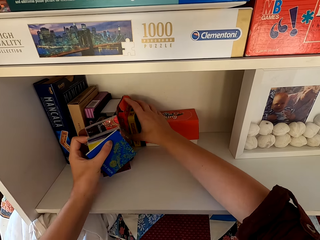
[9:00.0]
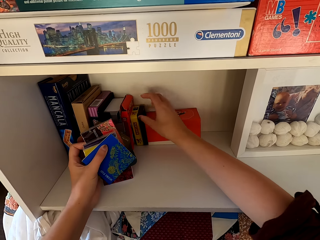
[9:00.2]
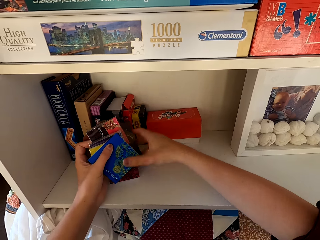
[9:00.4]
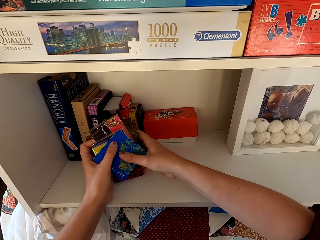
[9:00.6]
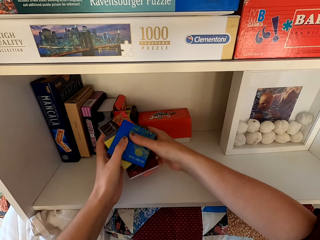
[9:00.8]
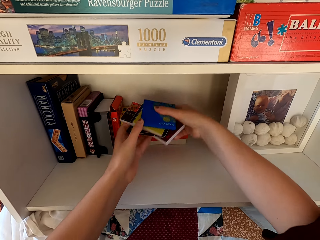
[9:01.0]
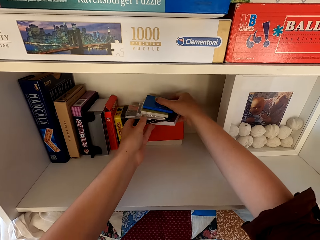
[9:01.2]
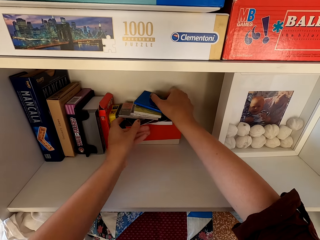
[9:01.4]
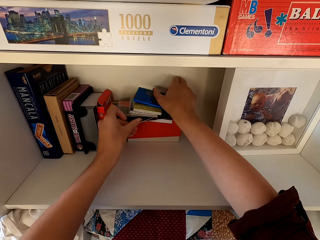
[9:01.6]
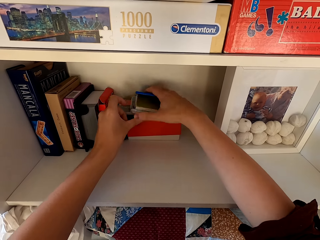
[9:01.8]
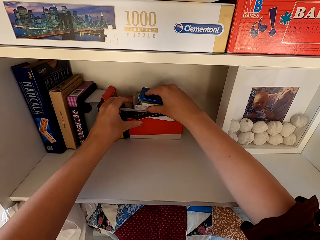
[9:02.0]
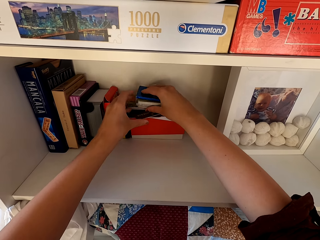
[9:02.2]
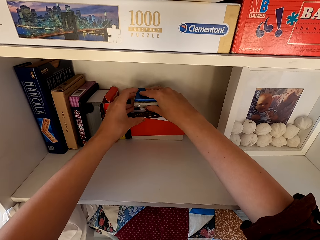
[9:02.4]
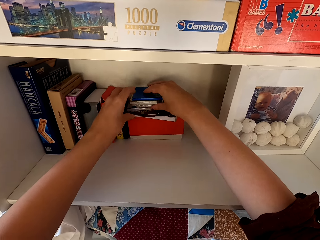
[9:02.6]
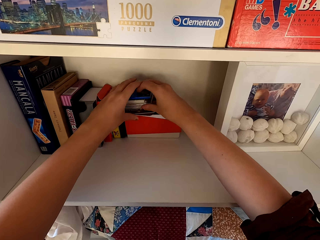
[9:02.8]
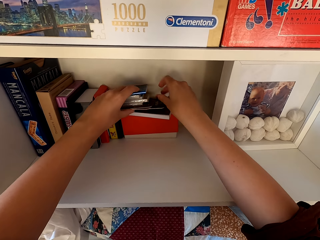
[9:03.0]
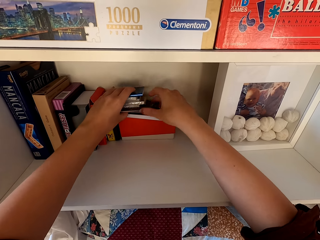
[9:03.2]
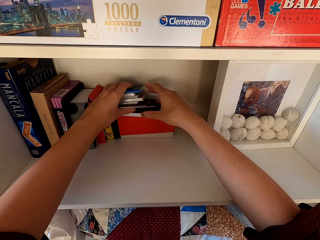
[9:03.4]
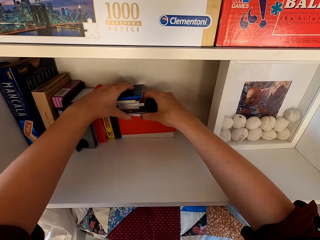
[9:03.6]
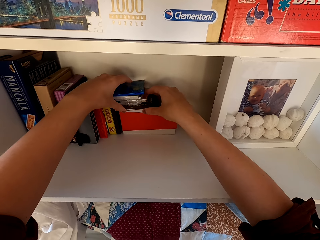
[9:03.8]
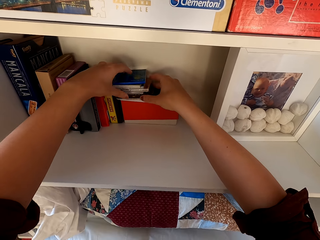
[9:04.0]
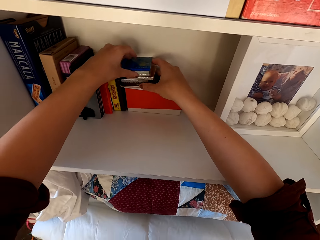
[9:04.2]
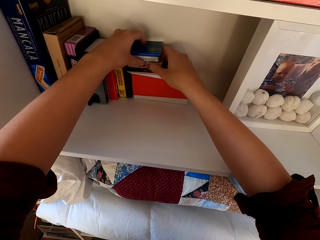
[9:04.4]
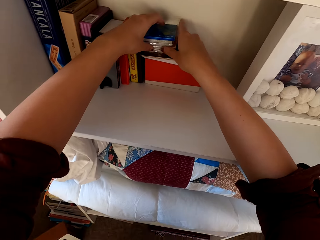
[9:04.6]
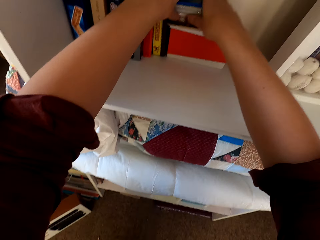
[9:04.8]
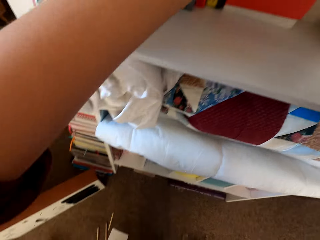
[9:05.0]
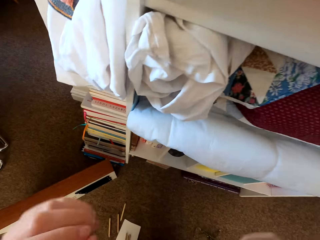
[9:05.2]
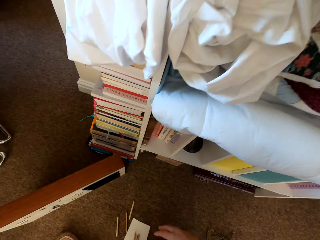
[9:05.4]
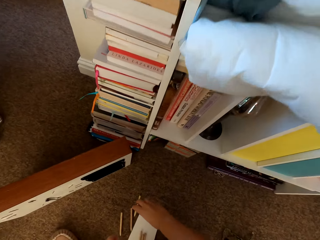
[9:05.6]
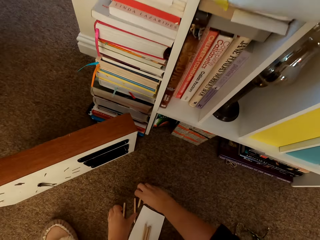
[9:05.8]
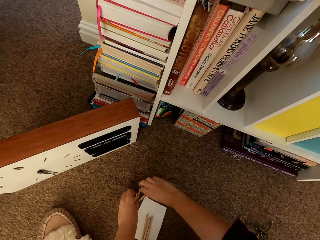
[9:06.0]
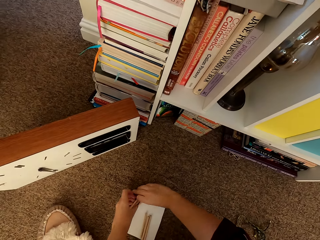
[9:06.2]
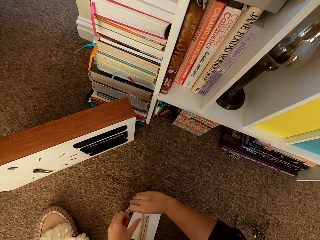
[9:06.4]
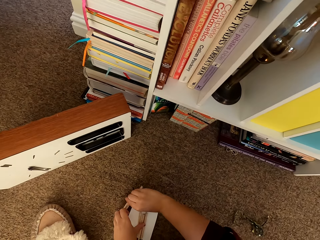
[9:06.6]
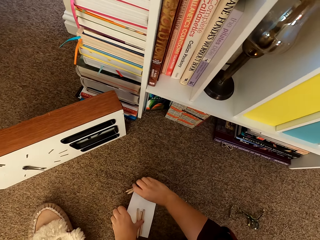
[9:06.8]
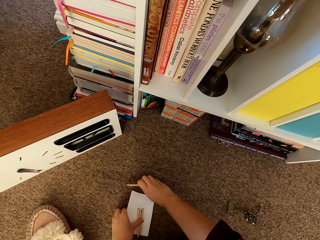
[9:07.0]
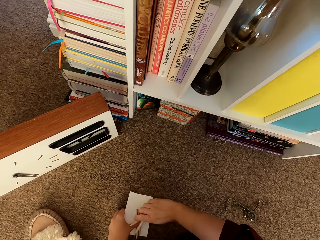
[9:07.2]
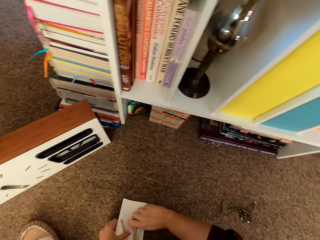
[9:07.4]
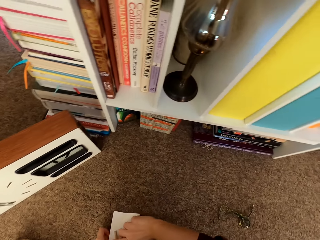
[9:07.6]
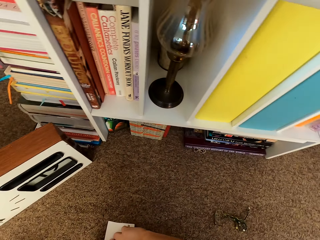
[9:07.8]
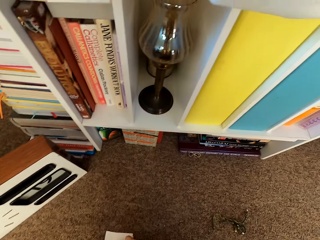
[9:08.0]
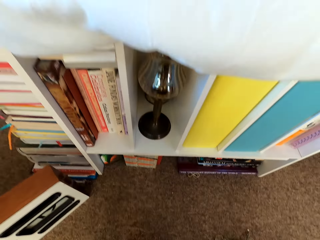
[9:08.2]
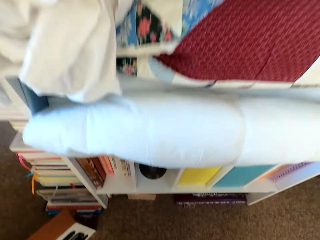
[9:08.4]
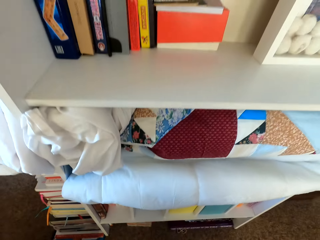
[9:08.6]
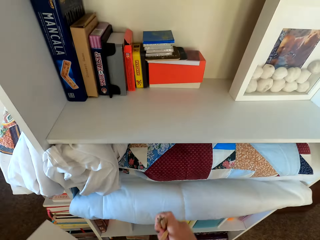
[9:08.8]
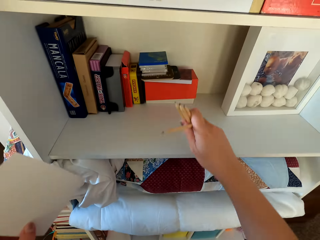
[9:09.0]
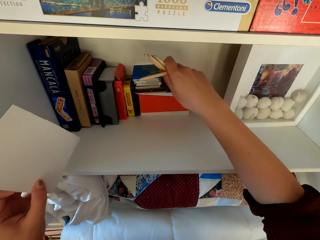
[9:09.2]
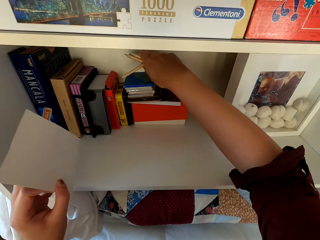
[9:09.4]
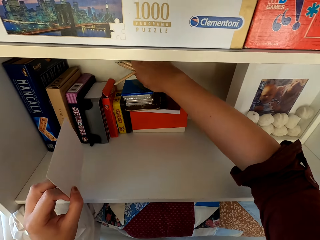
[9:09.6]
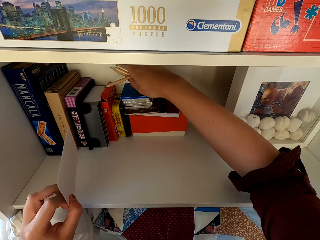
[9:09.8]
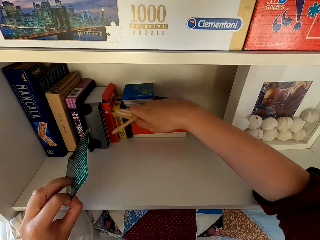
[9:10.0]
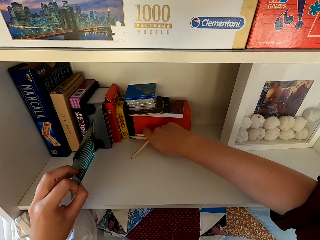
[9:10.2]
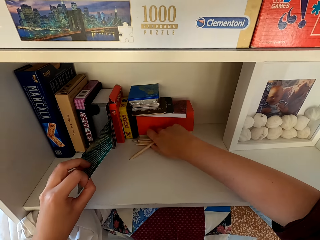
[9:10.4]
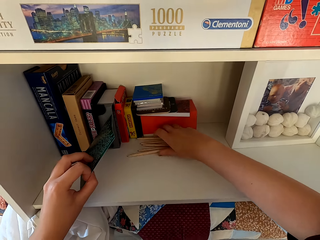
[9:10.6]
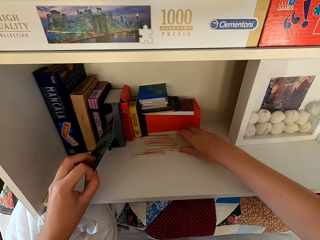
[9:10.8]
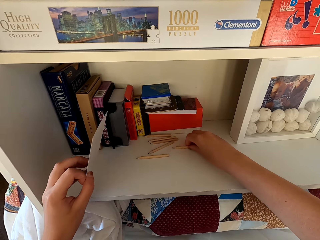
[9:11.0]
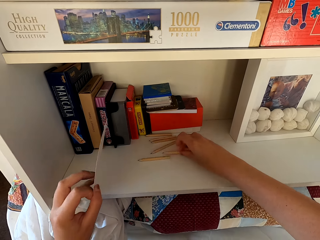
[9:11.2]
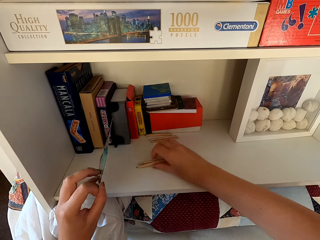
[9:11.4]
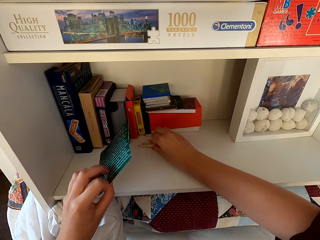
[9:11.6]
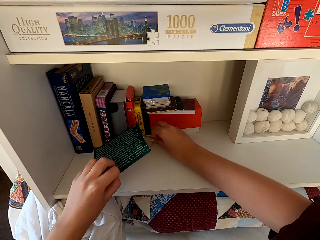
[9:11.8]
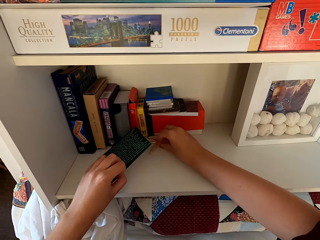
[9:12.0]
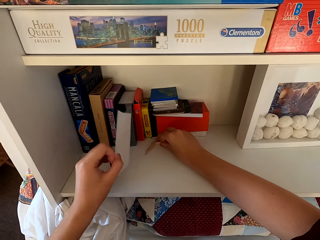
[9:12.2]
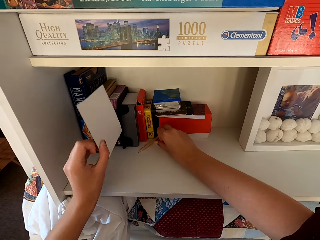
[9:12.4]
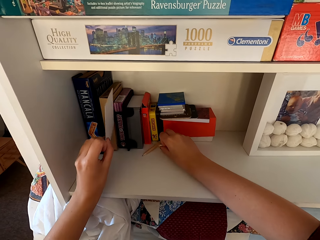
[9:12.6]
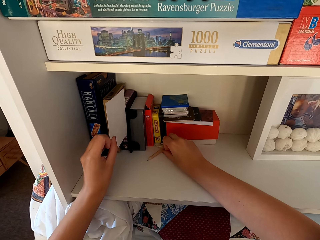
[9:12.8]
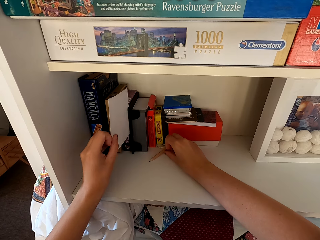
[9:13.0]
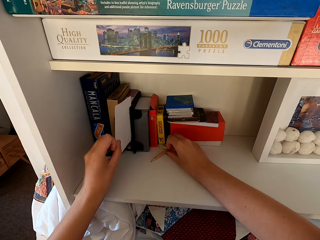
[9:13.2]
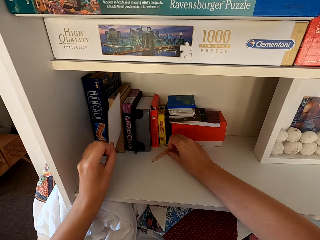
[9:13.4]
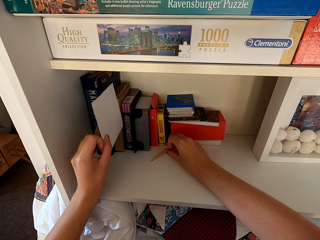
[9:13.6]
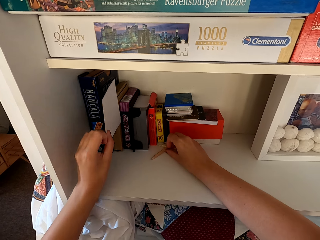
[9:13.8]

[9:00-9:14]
The camera wearer picks up pencils. They put the pencils on the shelf.

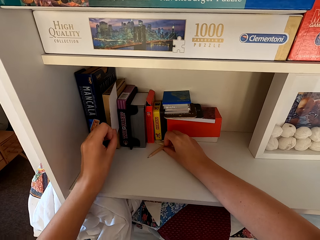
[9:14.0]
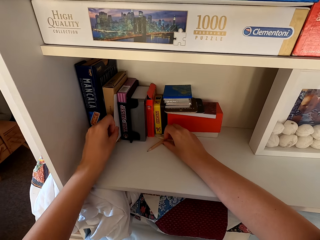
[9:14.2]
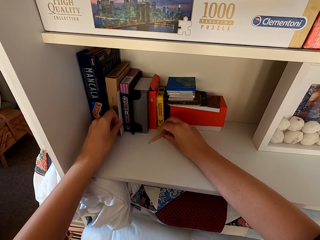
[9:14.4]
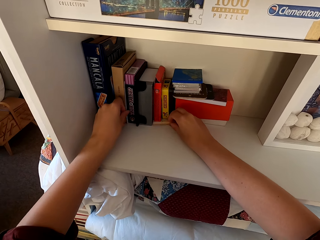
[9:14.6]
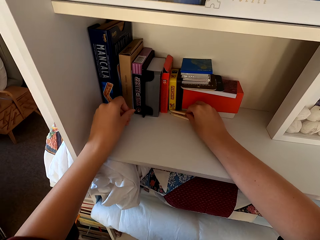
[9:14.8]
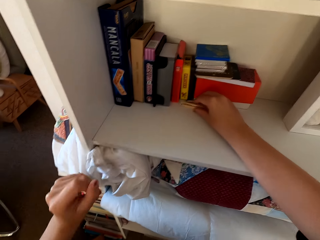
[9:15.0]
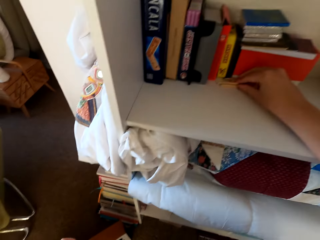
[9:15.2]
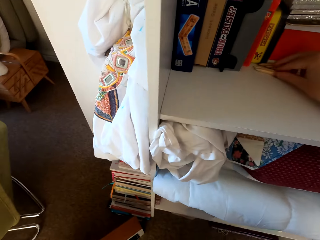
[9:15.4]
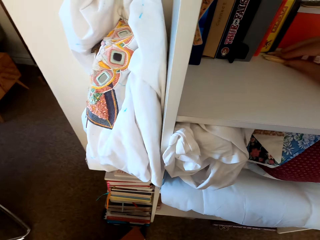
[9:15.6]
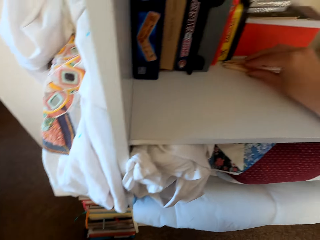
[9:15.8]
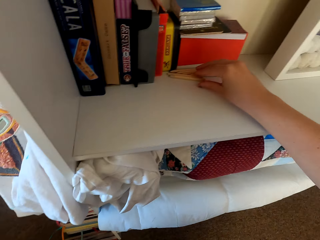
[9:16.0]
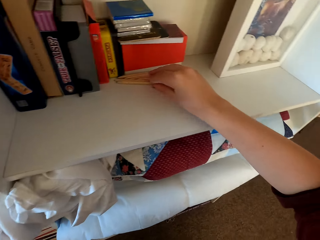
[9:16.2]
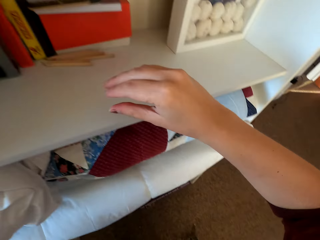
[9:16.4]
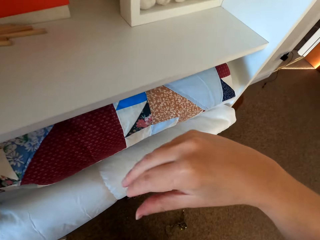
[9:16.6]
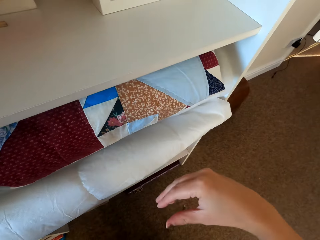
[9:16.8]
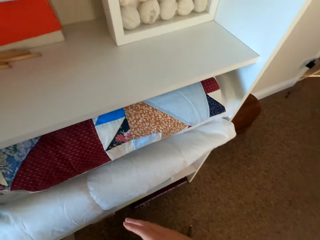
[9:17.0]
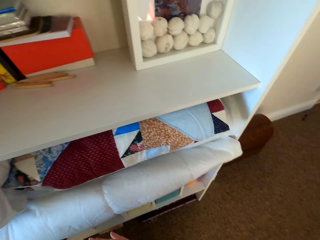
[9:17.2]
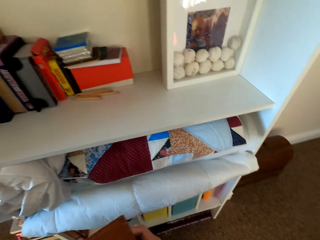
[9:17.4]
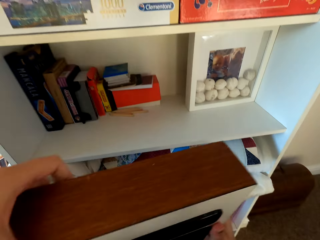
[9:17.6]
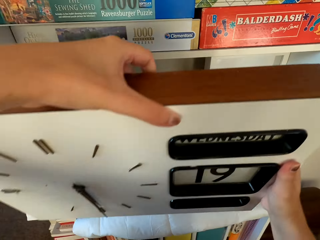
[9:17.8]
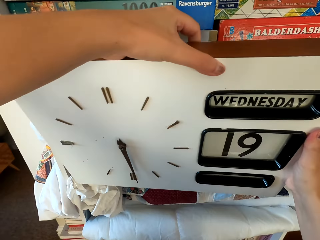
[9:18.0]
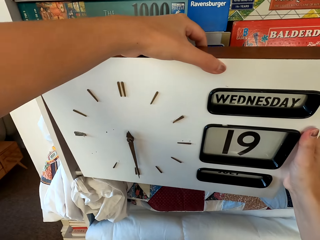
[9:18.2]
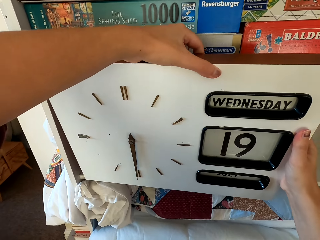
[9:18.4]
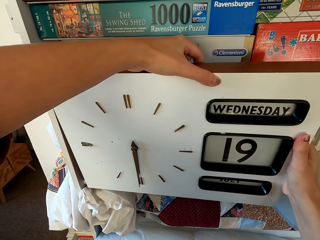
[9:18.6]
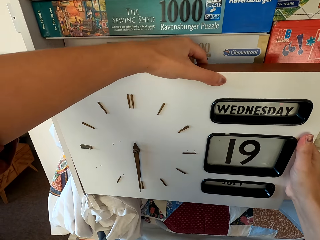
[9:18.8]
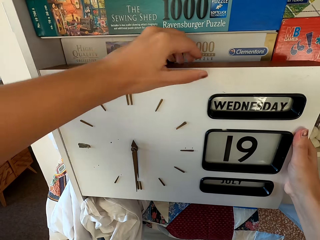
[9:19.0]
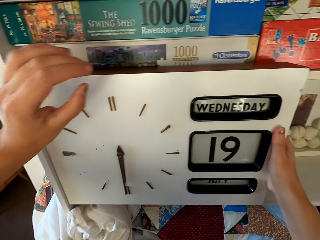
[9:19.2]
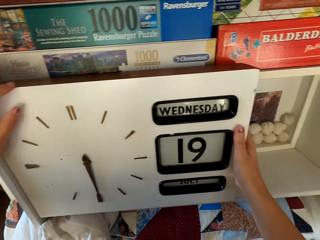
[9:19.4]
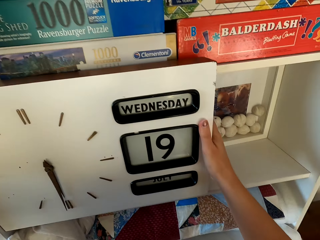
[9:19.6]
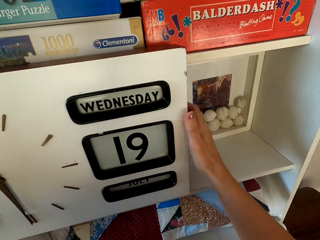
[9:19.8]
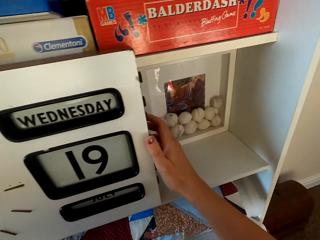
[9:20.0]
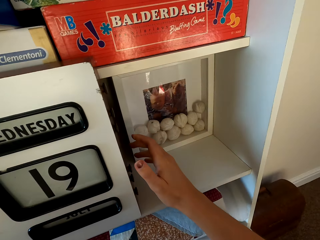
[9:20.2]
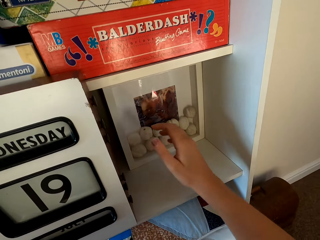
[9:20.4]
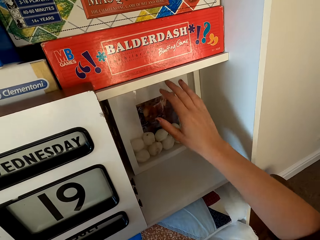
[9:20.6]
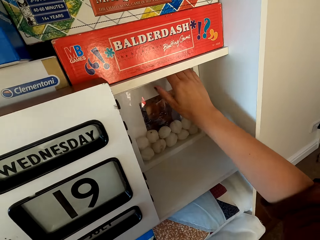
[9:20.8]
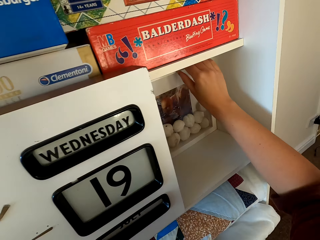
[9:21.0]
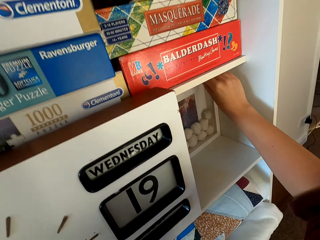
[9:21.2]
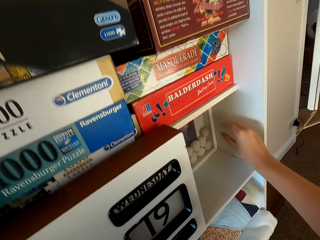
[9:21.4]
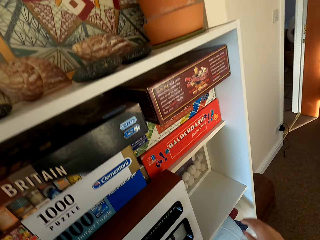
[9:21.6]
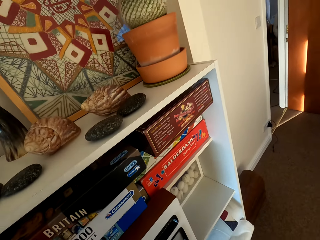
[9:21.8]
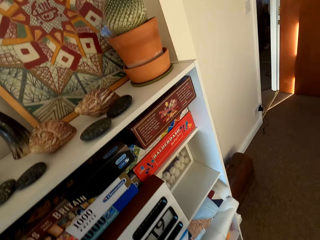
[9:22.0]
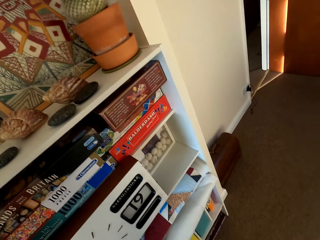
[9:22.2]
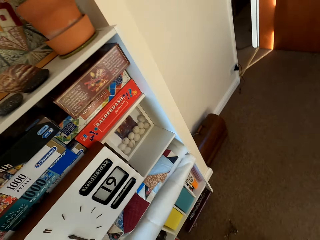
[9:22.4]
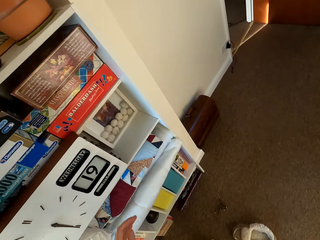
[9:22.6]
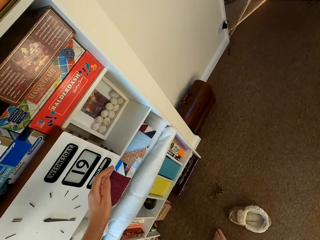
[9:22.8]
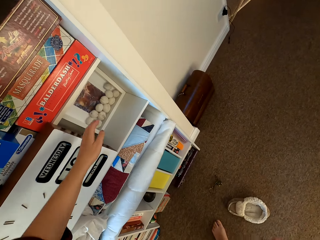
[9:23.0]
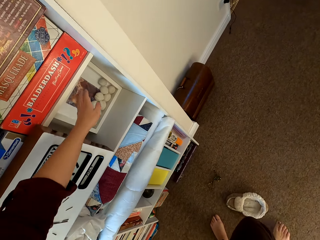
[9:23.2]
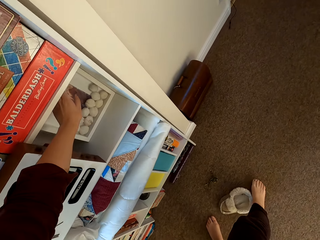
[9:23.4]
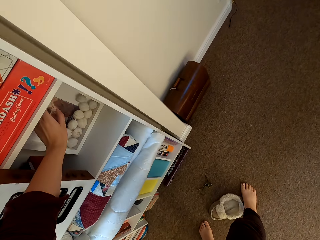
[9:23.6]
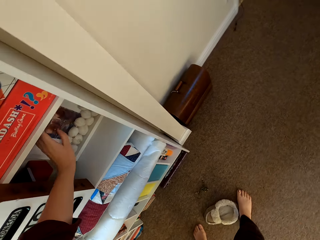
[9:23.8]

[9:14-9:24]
The camera wearer lifts a wall clock. They hang up the clock.
